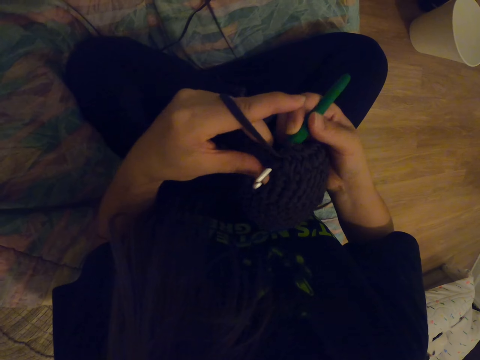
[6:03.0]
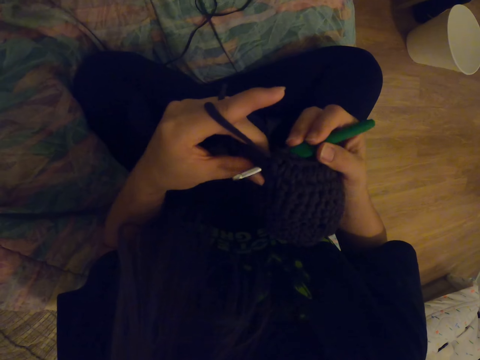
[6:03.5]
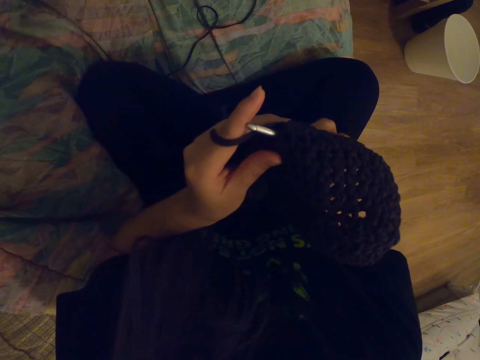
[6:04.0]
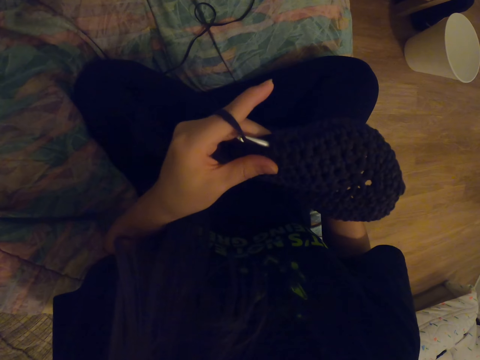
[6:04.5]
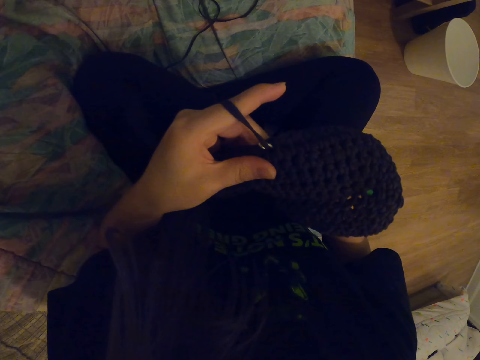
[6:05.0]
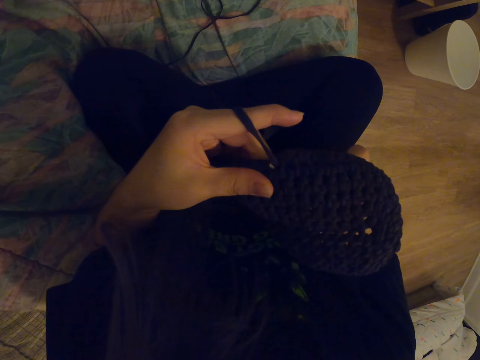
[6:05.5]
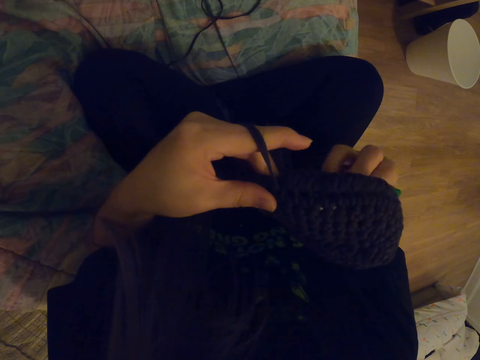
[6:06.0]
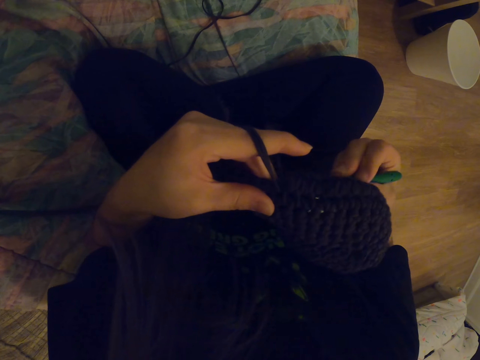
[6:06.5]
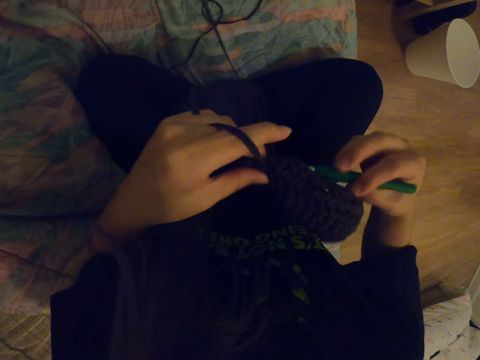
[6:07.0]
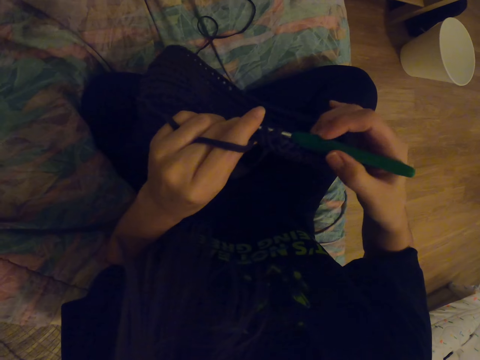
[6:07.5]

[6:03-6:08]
The camera wearer knits a cloth with a knitting needle.

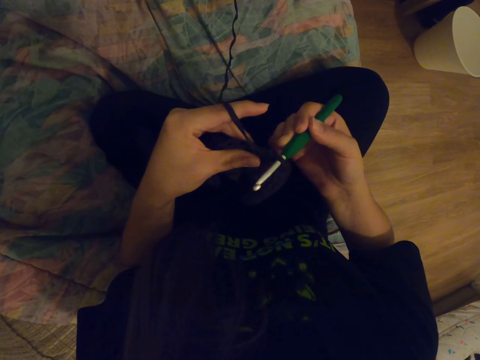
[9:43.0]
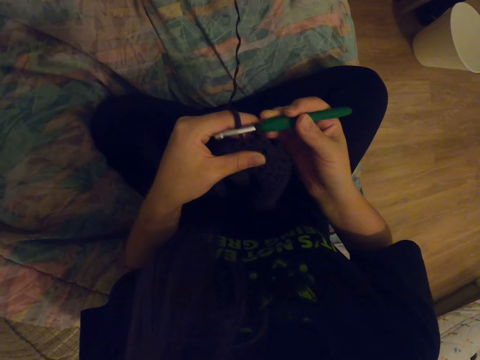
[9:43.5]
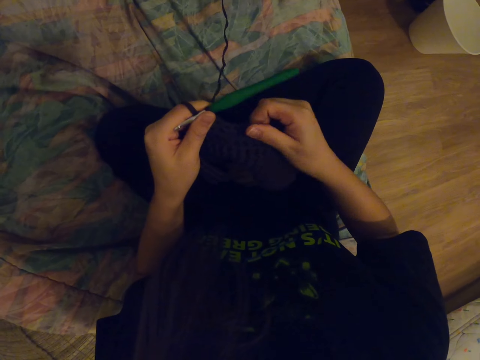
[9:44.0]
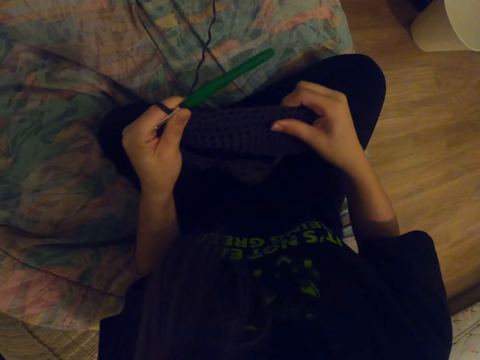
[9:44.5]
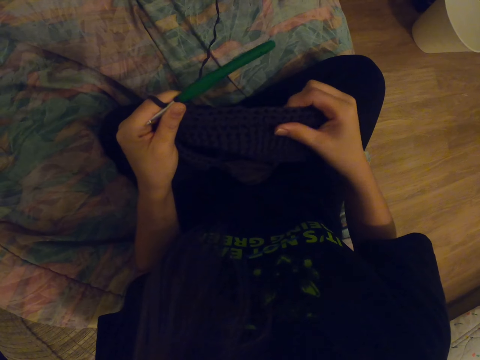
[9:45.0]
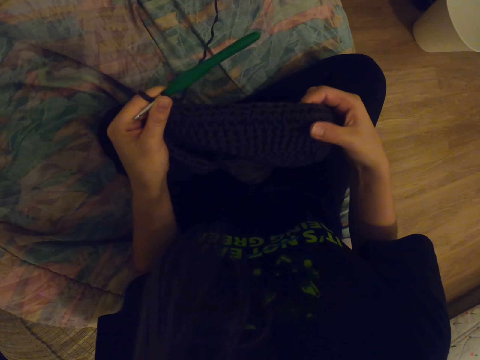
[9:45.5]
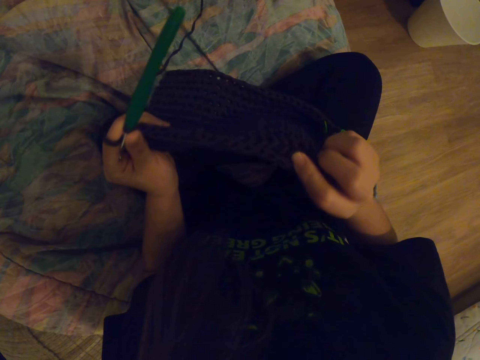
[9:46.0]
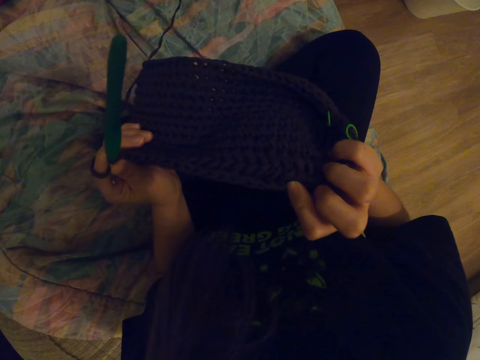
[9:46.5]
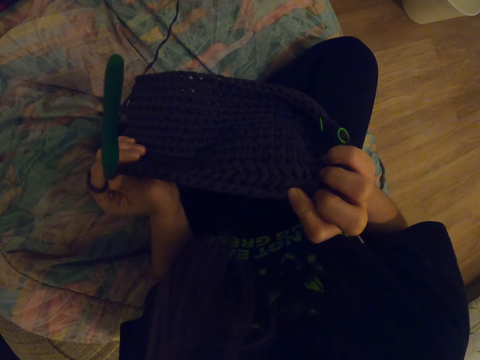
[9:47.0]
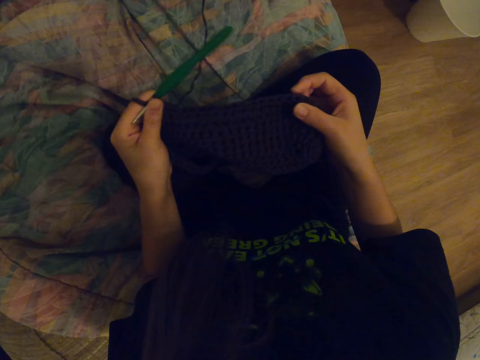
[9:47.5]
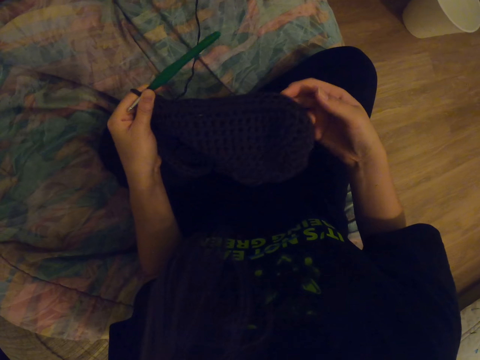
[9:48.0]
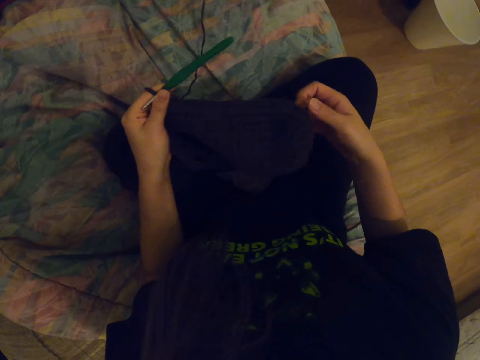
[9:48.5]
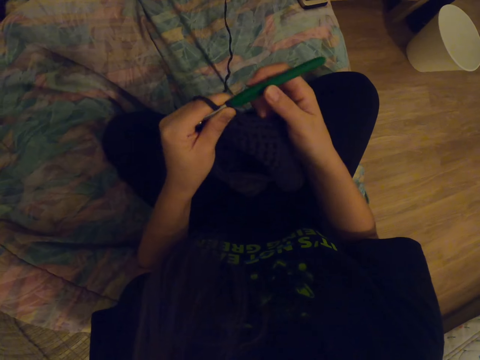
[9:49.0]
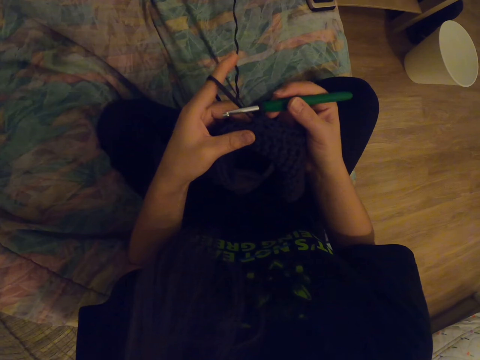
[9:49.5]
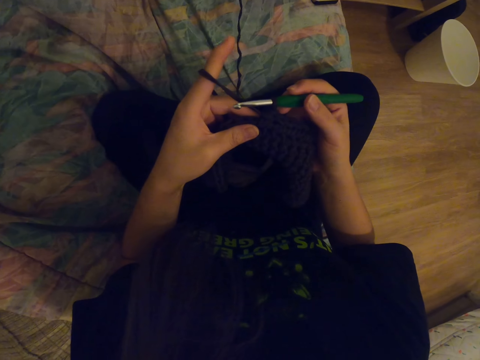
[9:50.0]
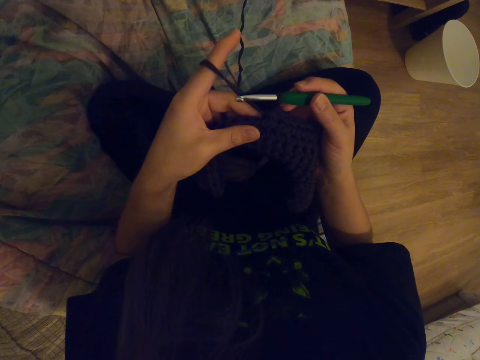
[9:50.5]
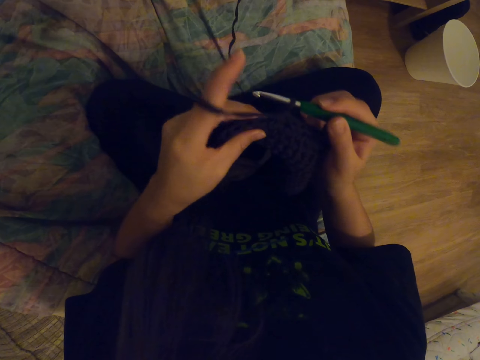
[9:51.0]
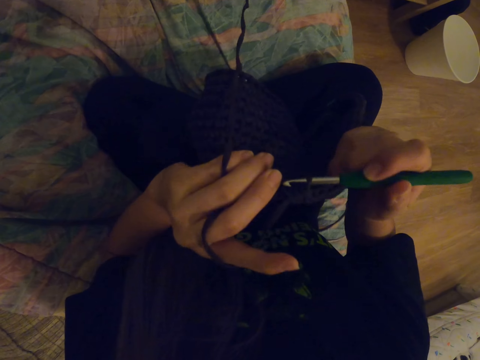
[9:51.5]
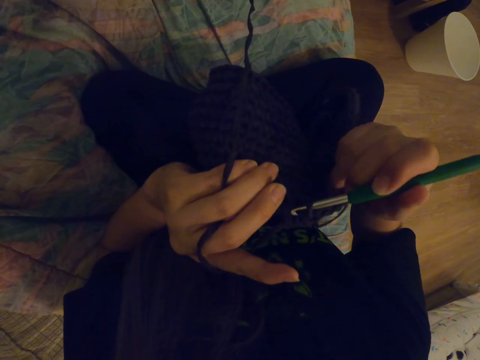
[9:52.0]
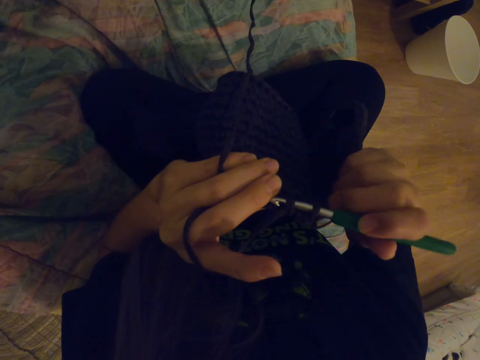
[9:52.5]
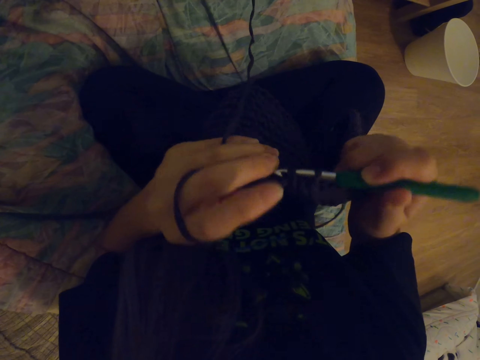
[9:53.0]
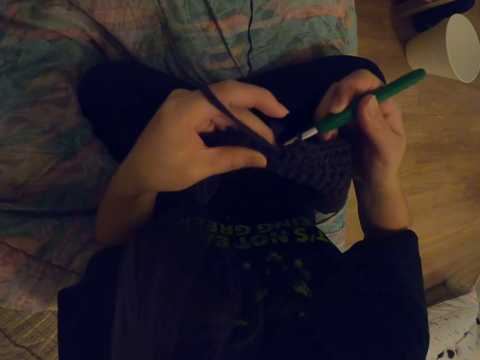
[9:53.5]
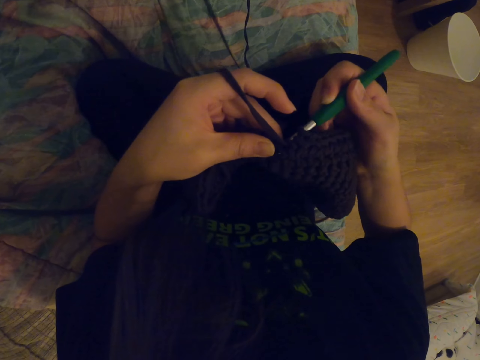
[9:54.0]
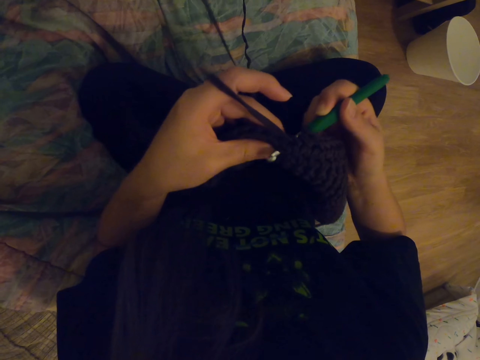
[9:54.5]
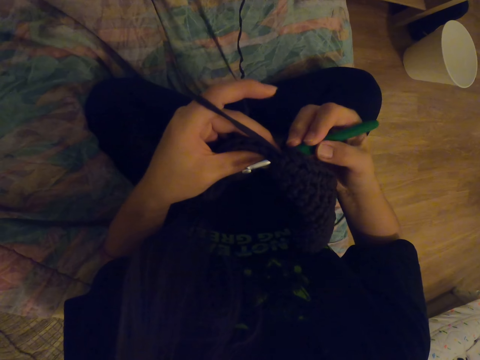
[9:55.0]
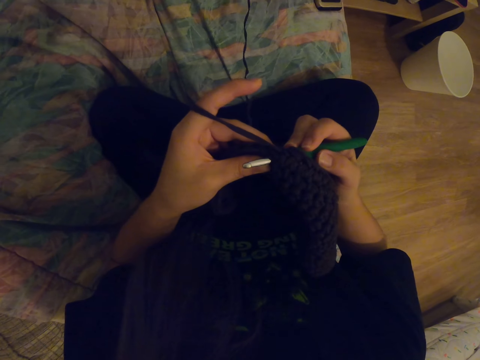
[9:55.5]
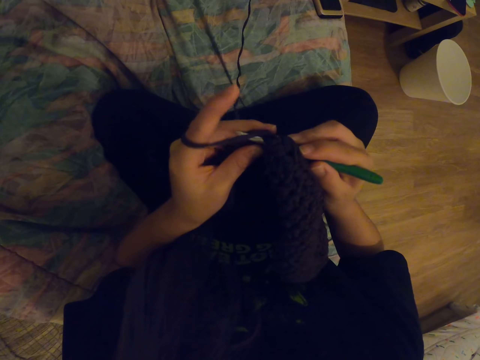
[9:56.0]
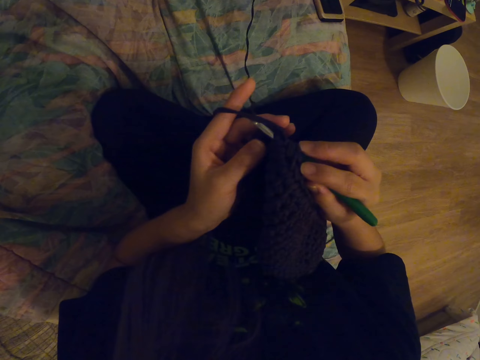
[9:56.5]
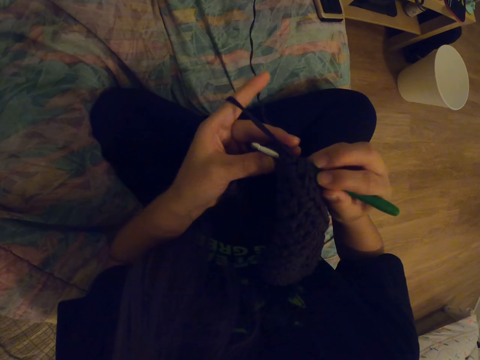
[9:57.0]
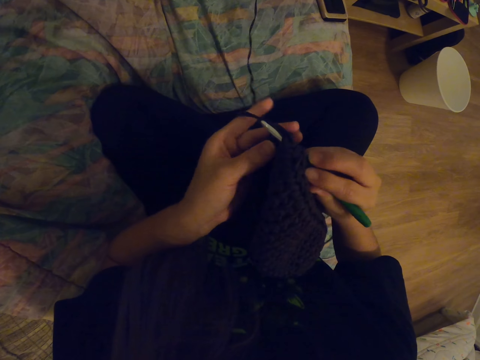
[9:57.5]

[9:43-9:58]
The camera wearer touches a cloth with the hands. They knit the cloth with a knitting needle.

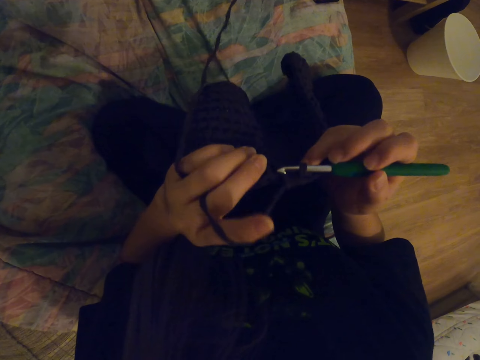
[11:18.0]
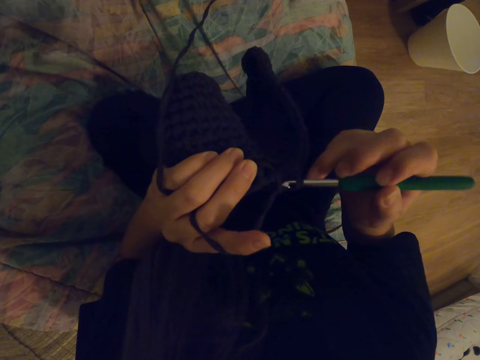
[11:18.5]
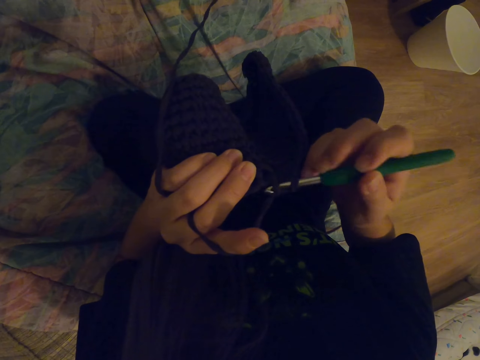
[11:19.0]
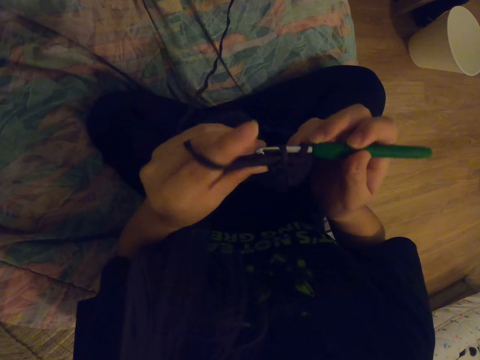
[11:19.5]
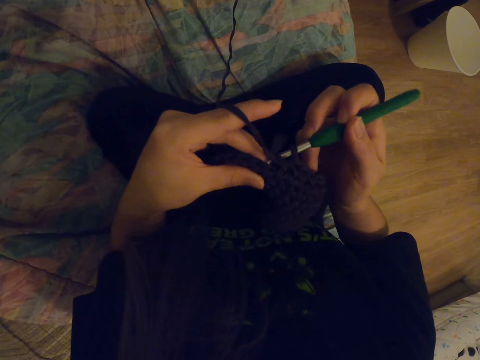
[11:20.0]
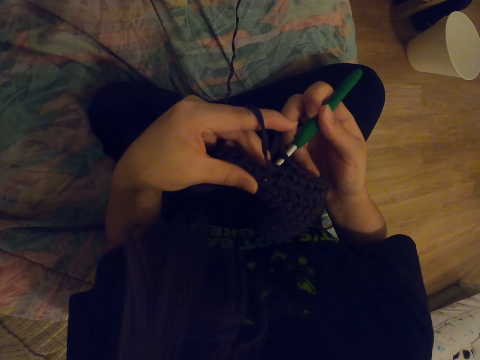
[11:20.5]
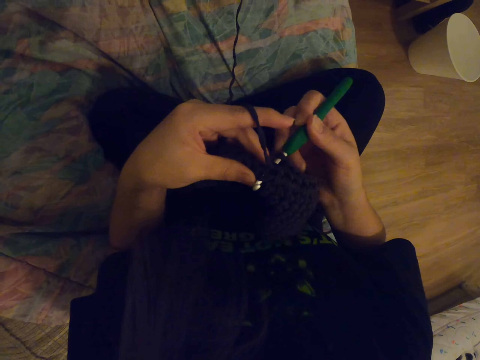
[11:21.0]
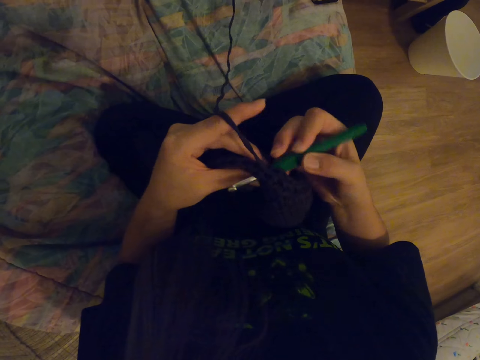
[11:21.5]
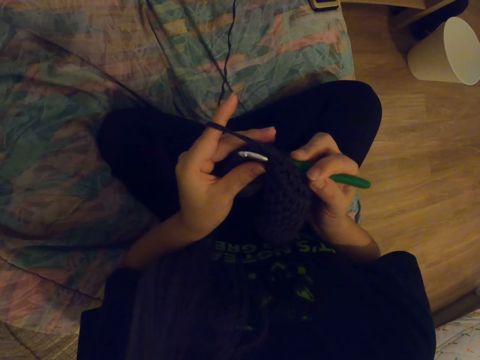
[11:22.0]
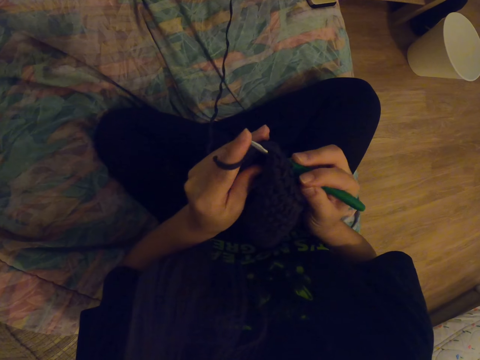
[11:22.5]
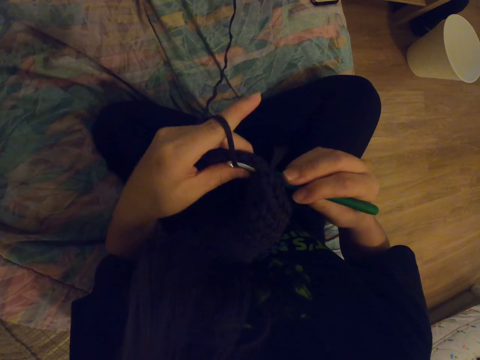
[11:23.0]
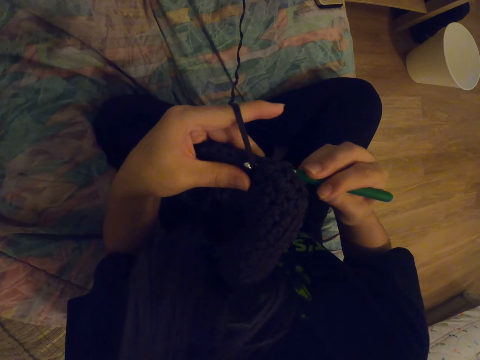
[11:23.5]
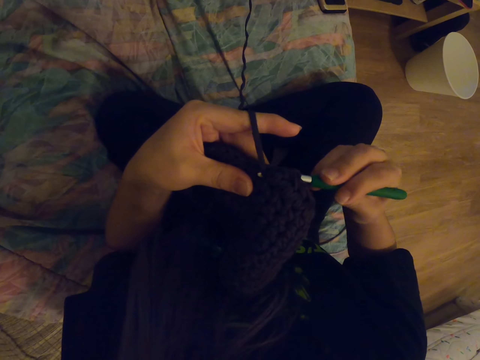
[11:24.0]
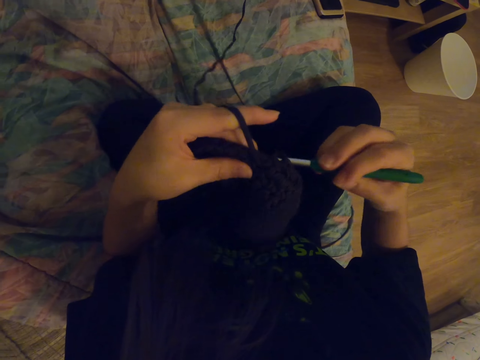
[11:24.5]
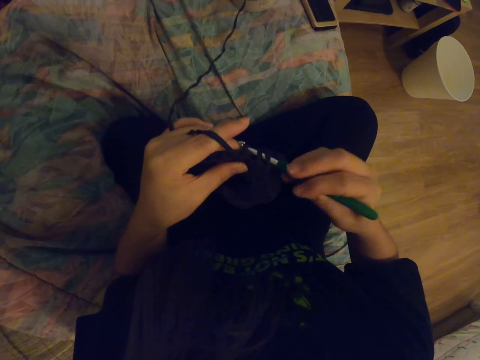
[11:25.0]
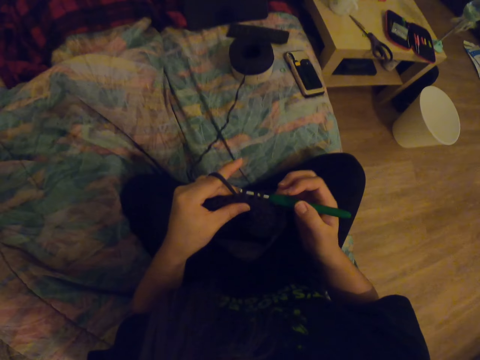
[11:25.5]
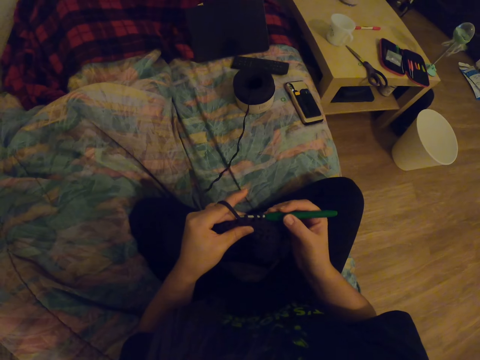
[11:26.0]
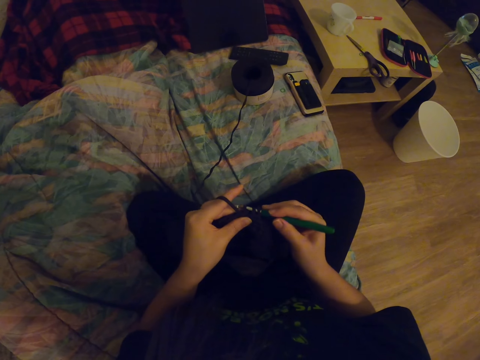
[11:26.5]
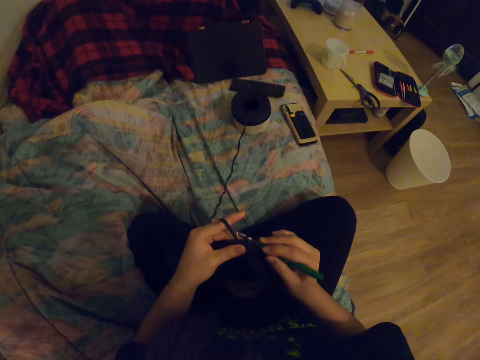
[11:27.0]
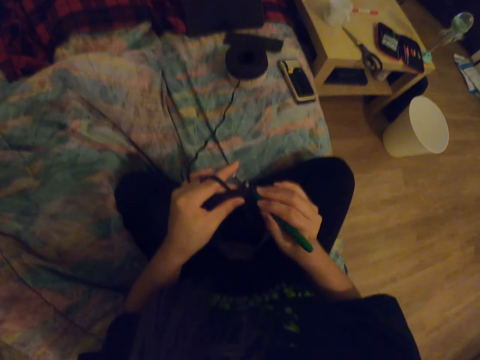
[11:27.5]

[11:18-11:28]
The camera wearer knits a cloth with a knitting needle. They look around.
